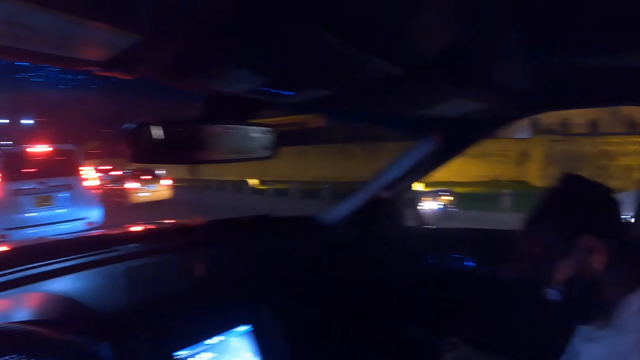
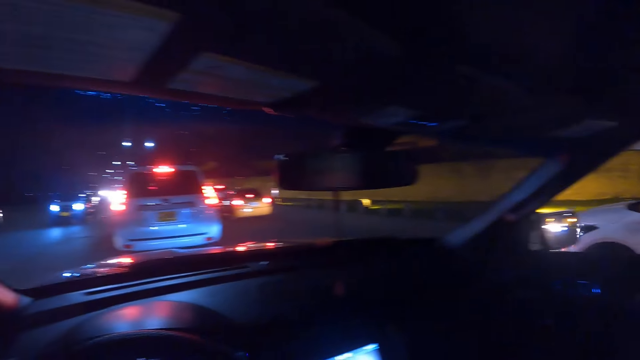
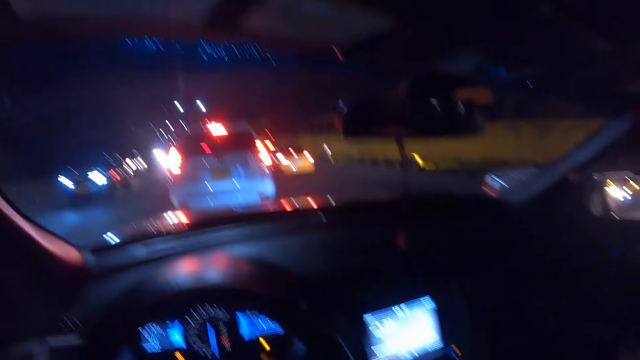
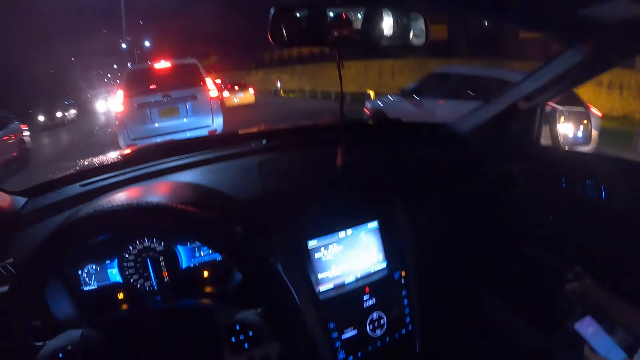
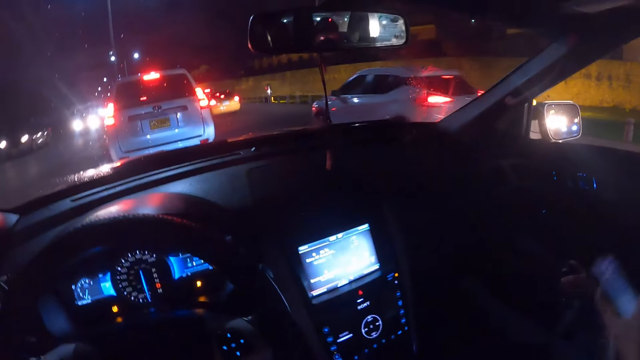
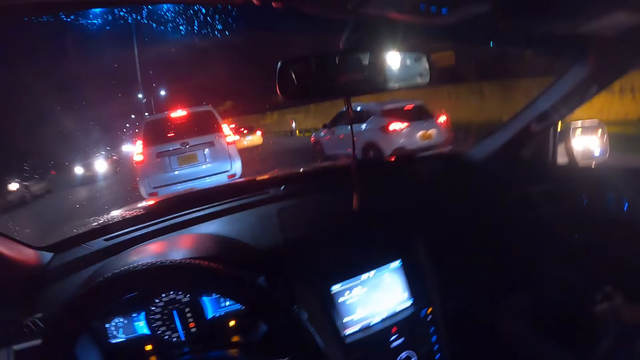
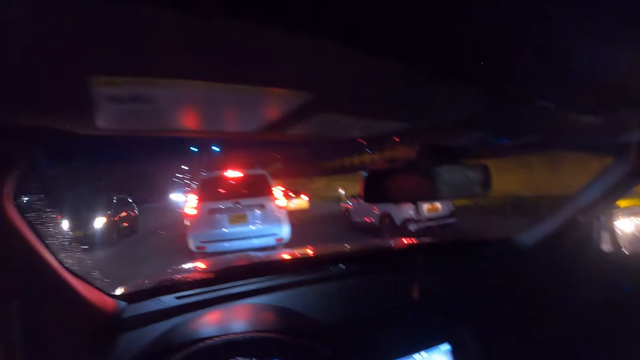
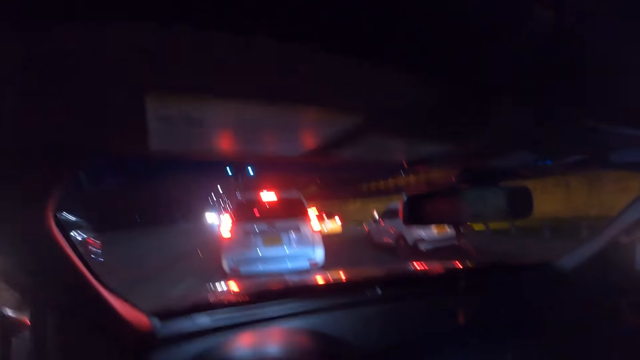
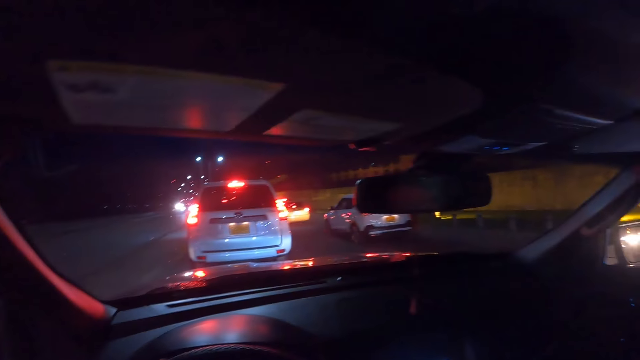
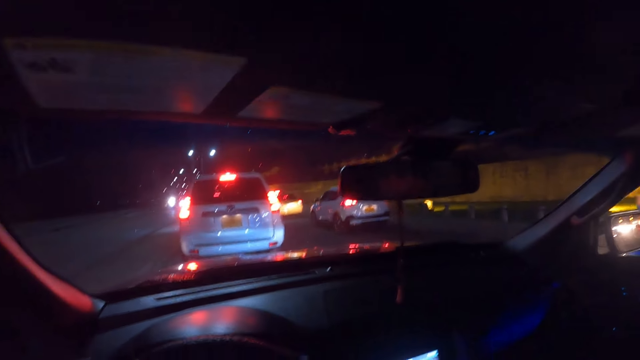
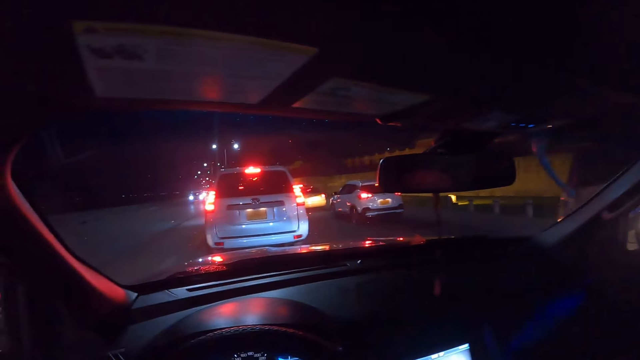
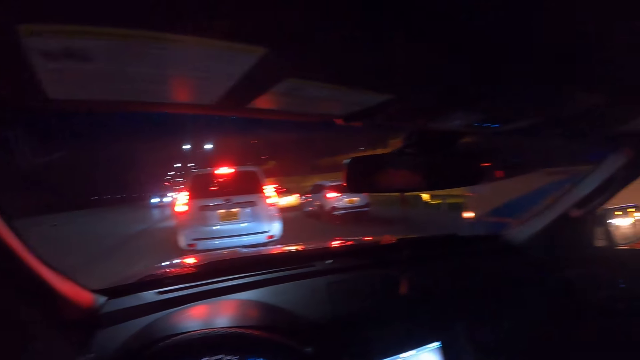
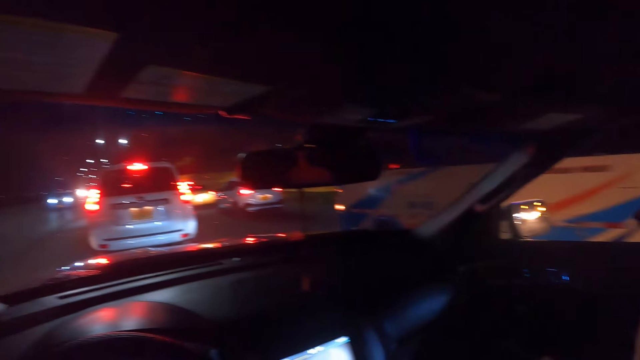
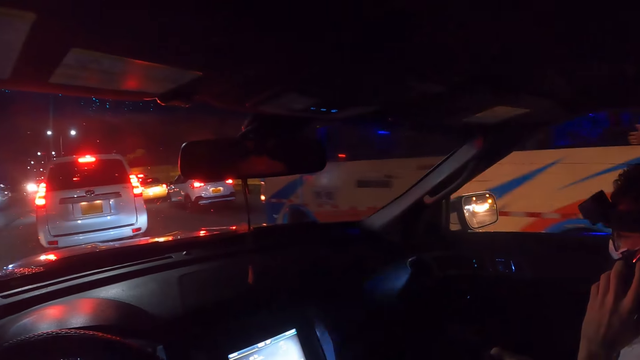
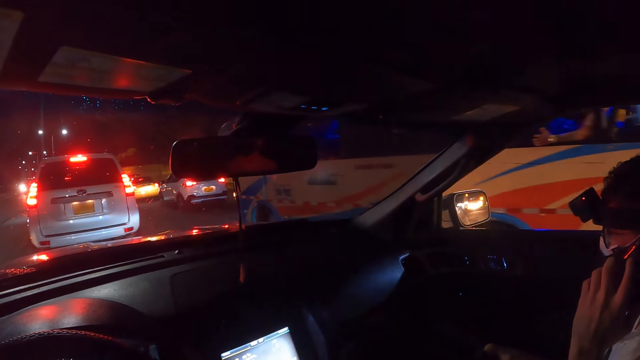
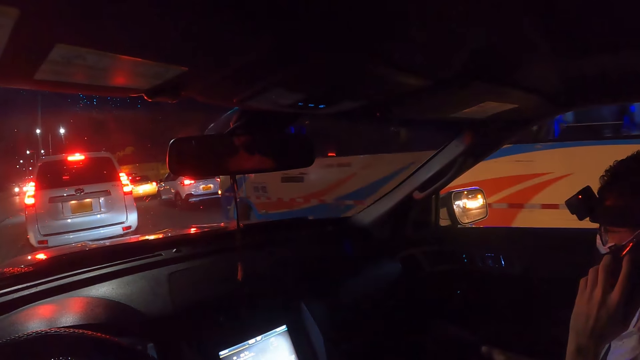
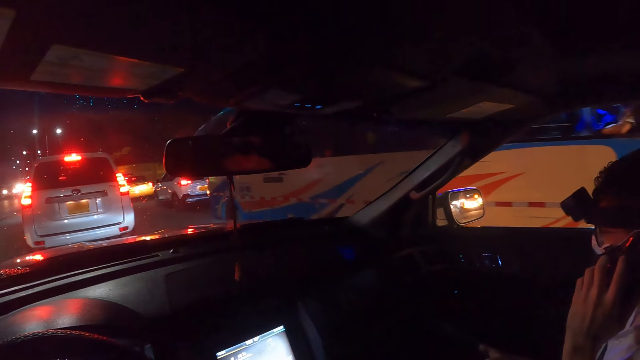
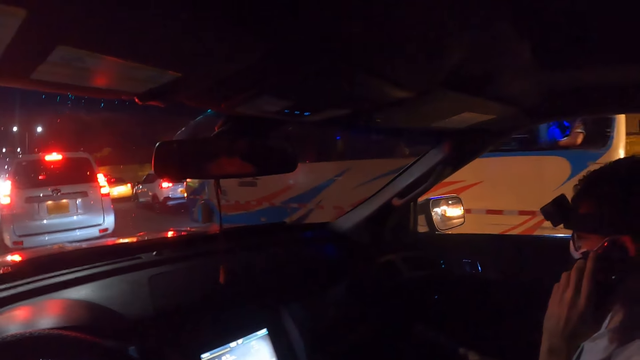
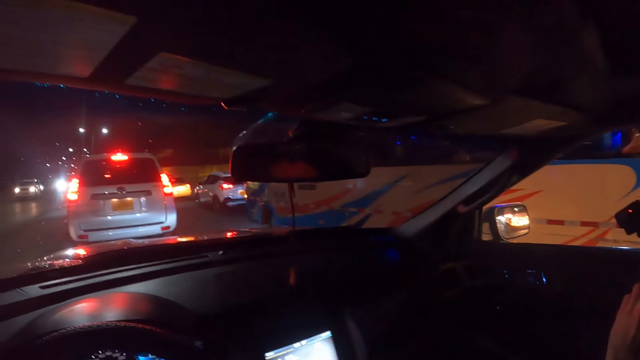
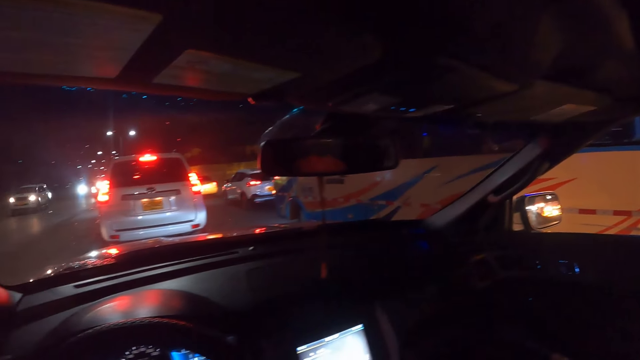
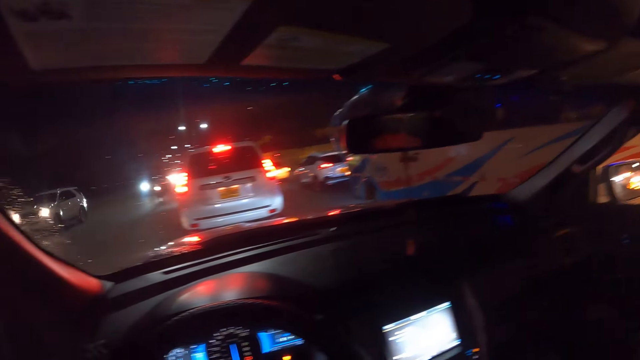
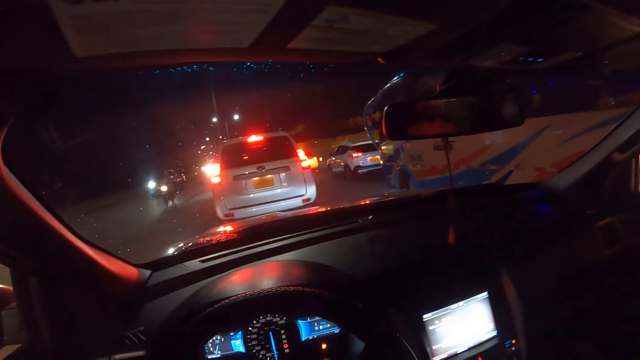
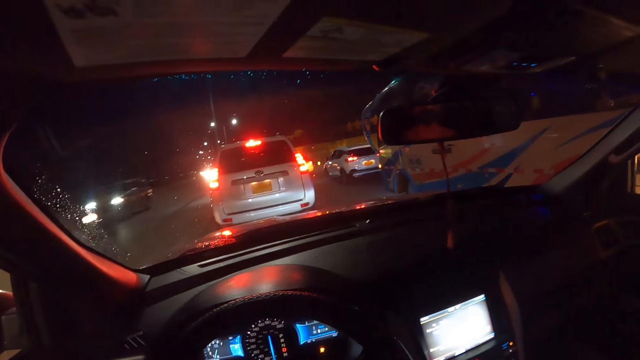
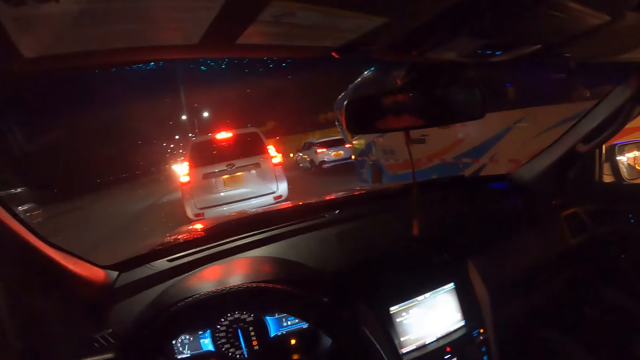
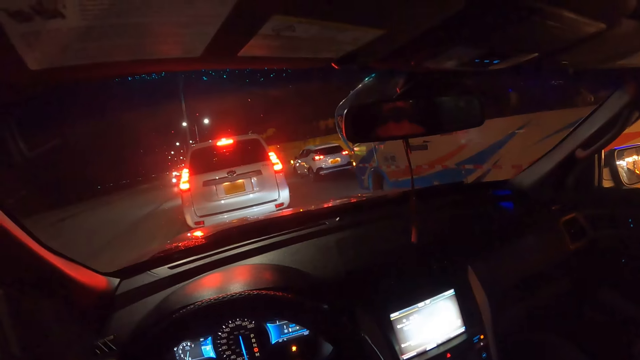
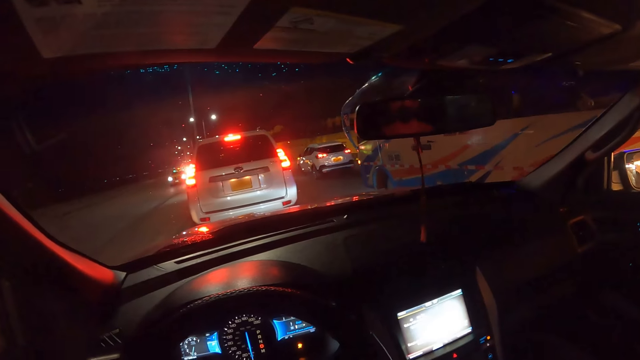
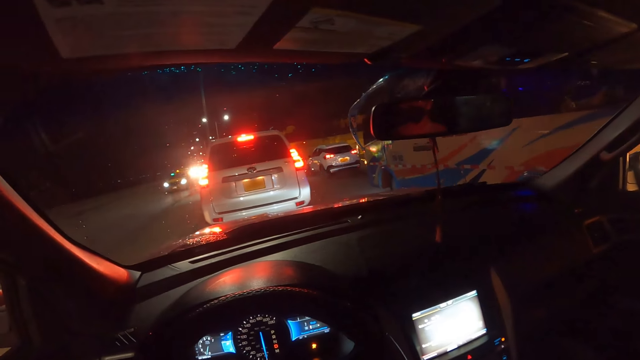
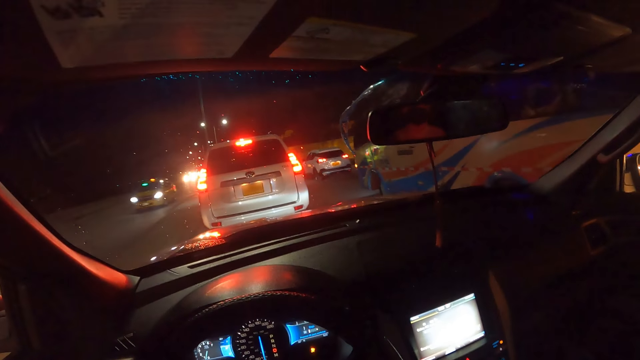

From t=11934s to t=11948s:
A car drives past the camera wearer. The man operates the phone with his left hand. A car drives past the camera wearer. The man lifts the phone. A car drives past the camera wearer. He holds the steering wheel with his left hand. A bus drives past him. The man holds the phone to his ear with his left hand. The man talks on the phone. A car drives past the camera wearer. A motorcycle rides past him. A car drives past him.

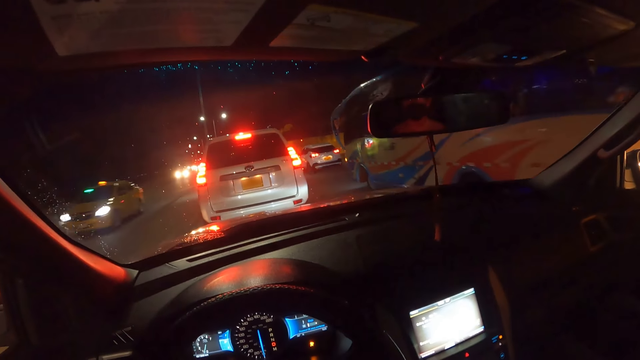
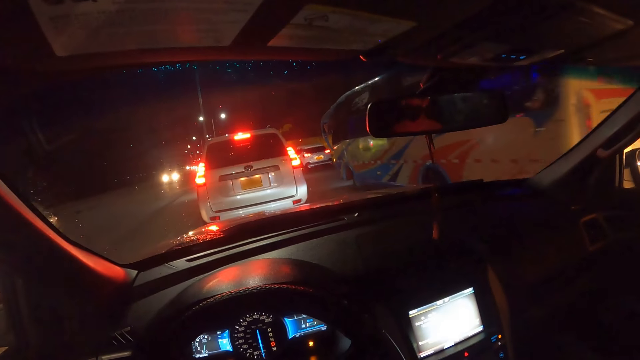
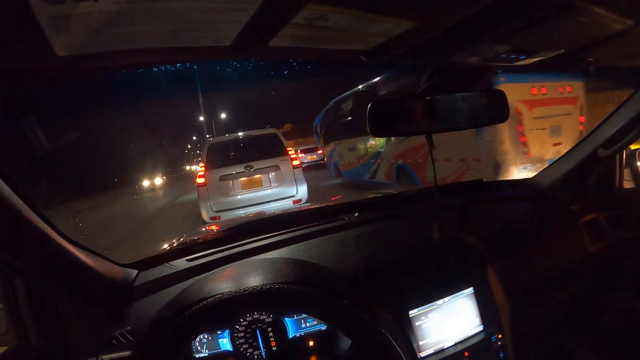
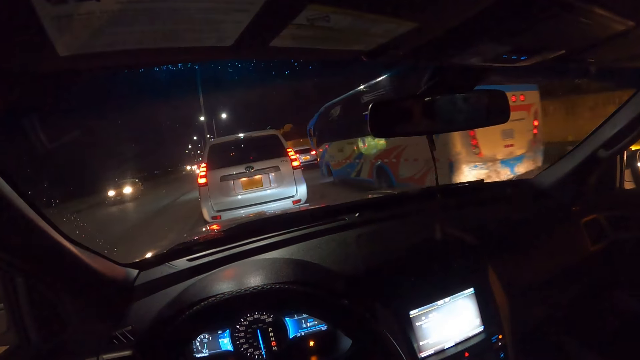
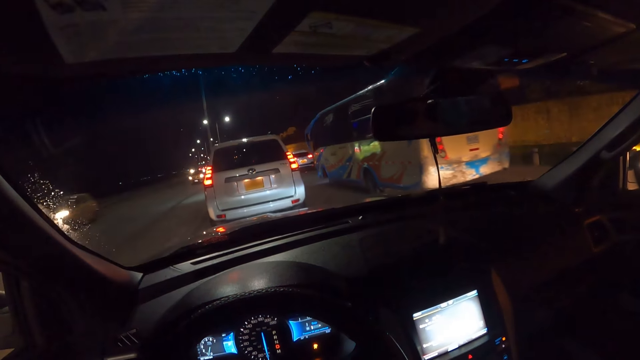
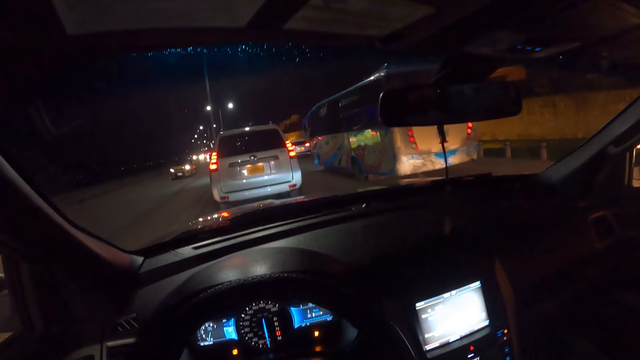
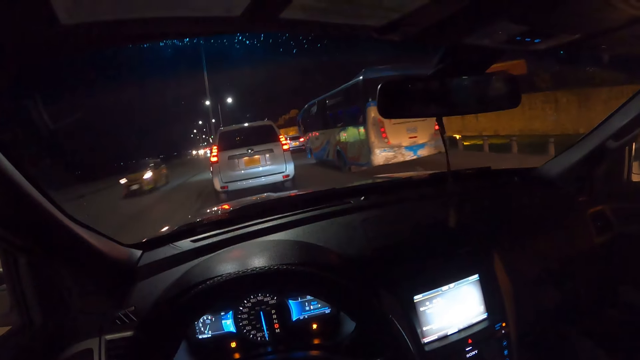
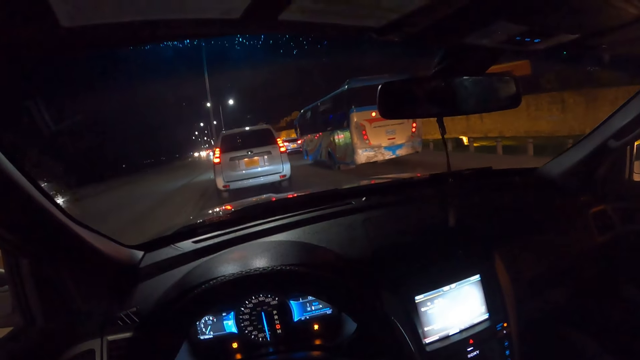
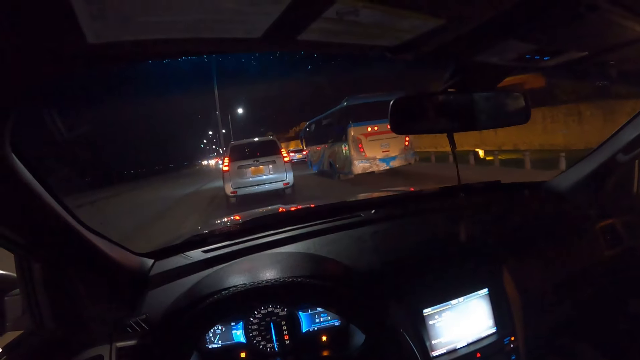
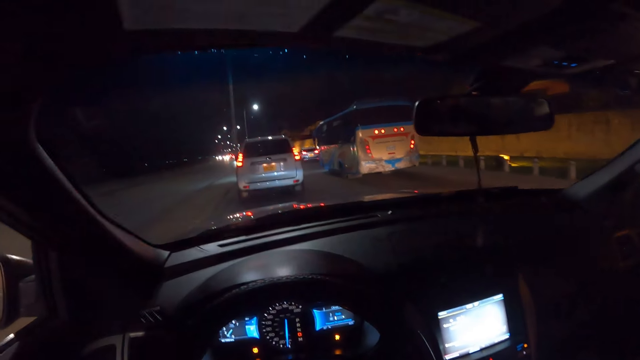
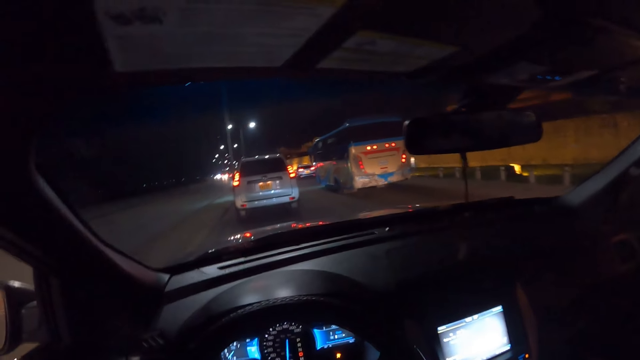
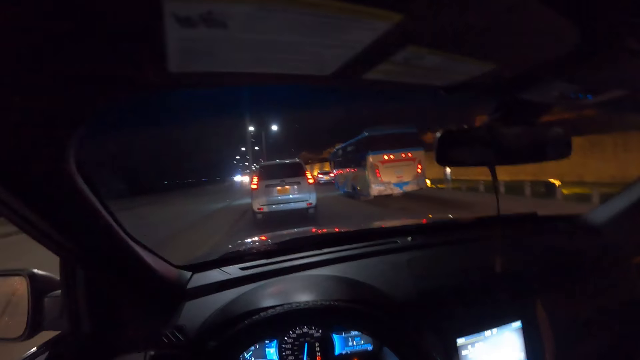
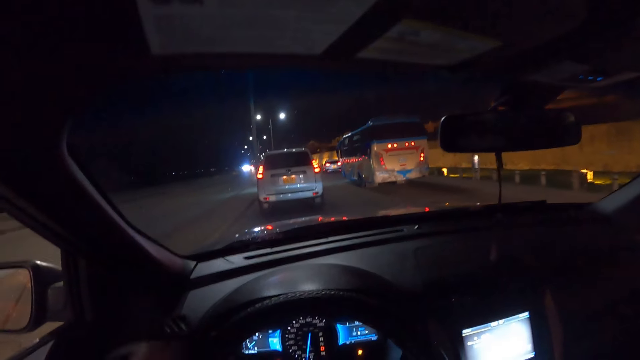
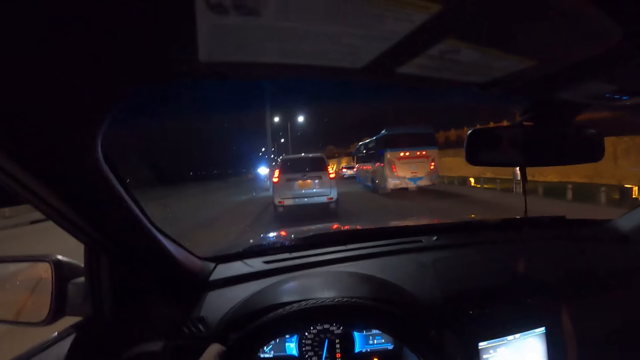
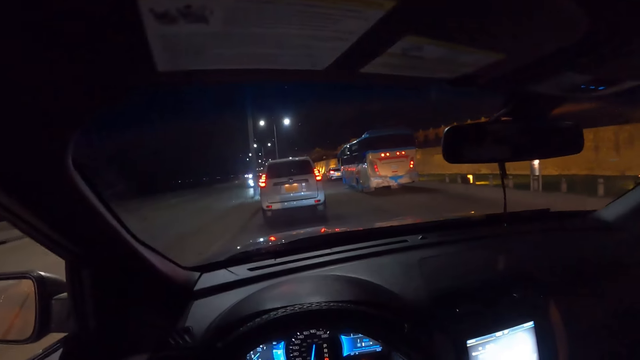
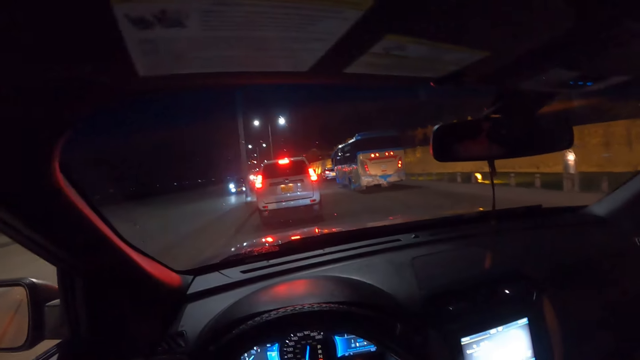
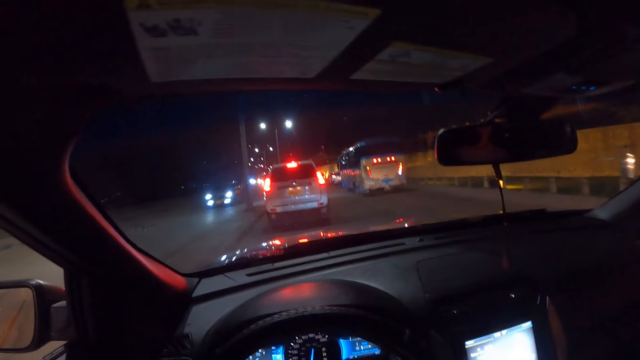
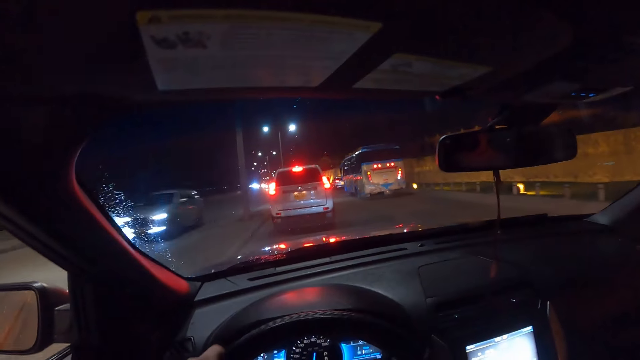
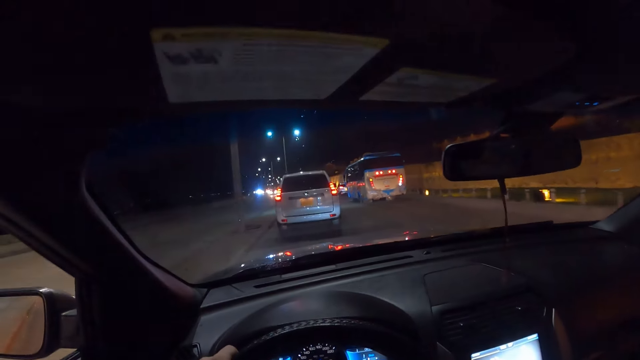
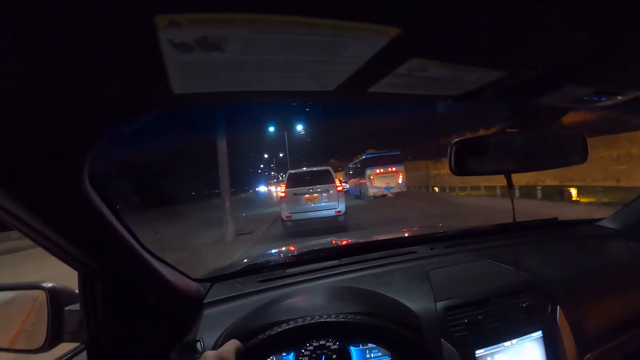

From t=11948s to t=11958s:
A car drives past the camera wearer repeatedly. They drive a car on the road. A car drives past them.
